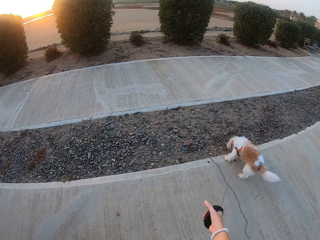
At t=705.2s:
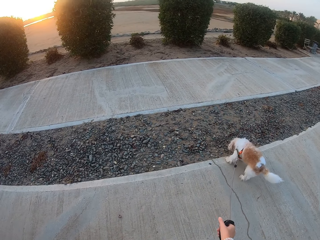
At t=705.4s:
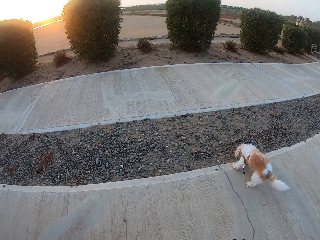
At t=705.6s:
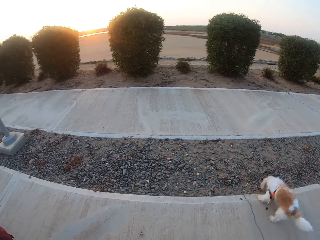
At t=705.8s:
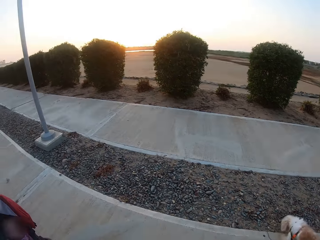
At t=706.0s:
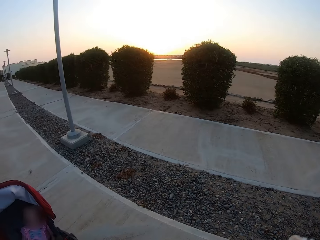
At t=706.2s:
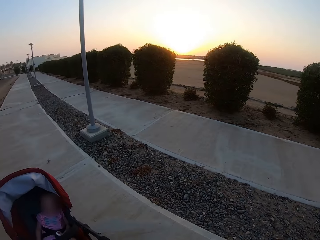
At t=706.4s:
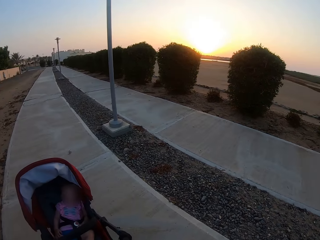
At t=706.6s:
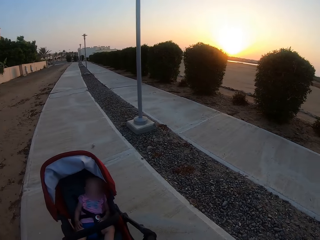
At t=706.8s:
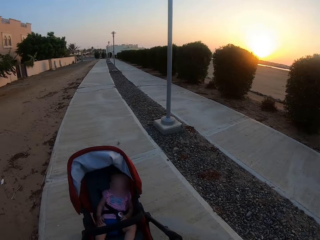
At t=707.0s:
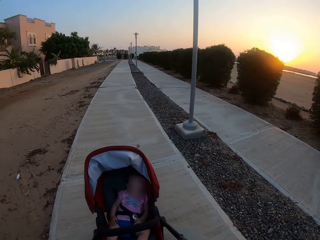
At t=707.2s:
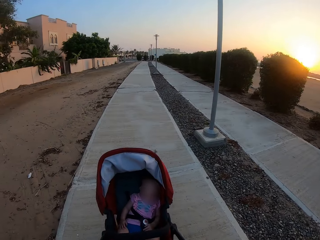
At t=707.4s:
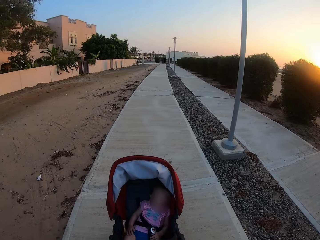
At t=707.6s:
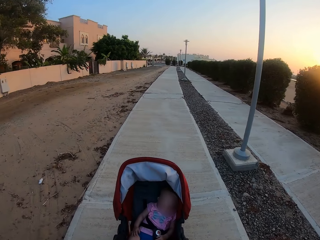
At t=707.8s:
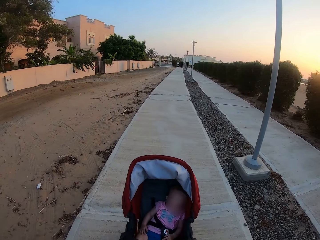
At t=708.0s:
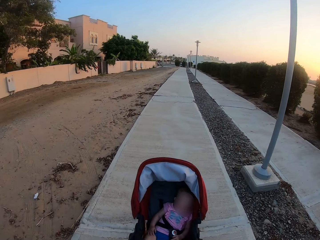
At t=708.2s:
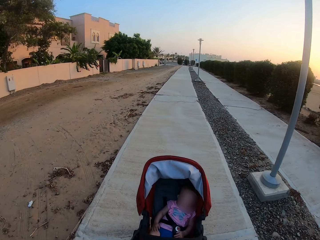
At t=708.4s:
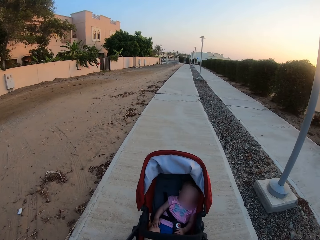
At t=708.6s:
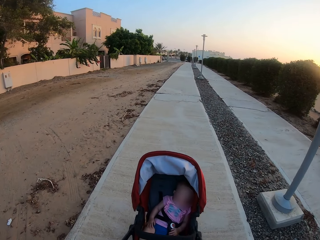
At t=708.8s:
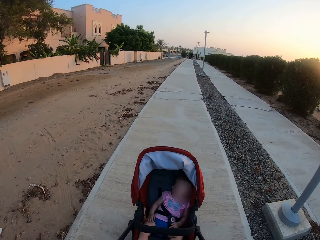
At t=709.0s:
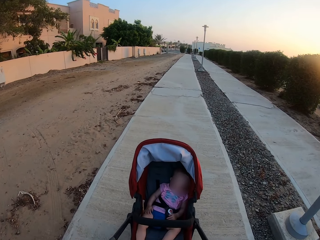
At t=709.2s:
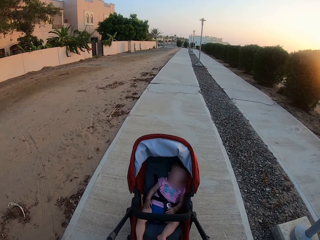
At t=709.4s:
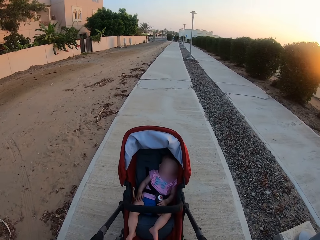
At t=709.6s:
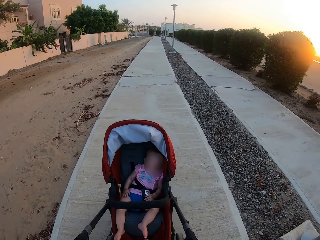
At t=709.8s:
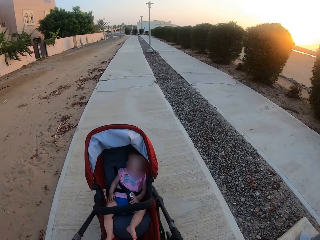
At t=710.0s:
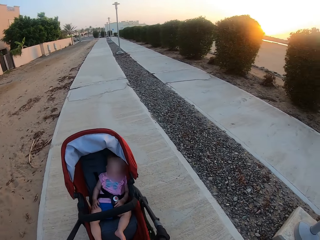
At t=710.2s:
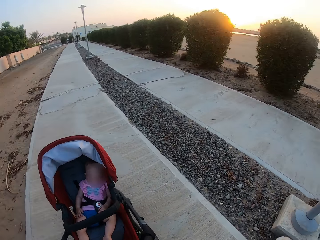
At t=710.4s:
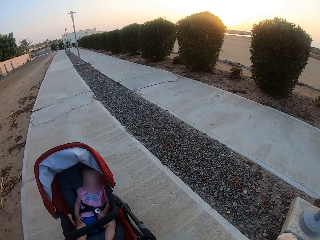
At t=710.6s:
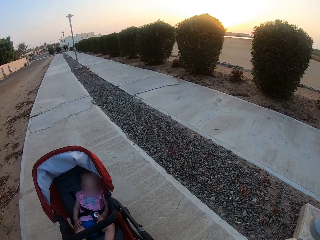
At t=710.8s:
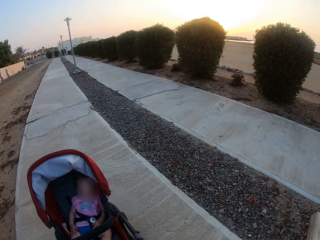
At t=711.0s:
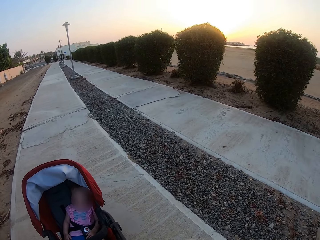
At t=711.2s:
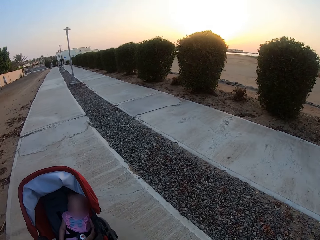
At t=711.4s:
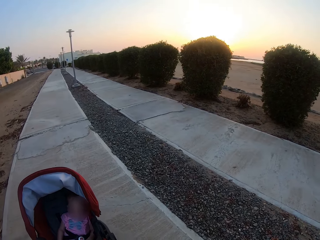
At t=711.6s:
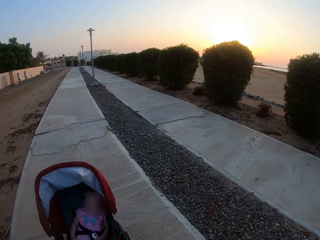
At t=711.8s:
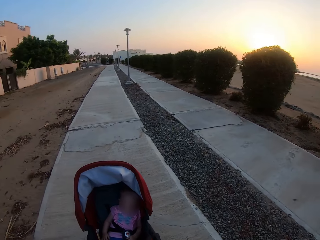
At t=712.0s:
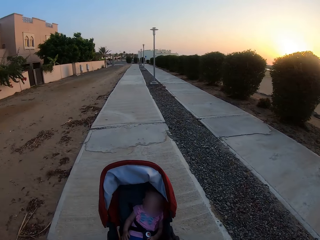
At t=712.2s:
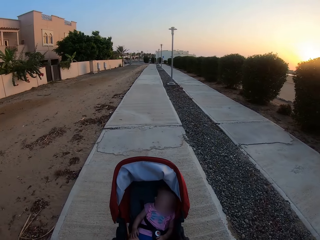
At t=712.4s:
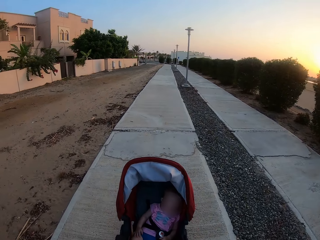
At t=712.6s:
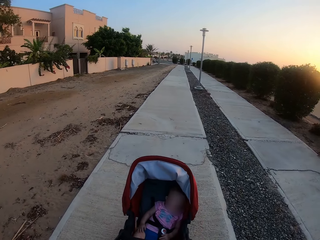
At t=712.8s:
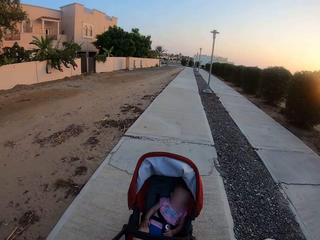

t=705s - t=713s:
The camera wearer looks at the dog. They push the stroller.

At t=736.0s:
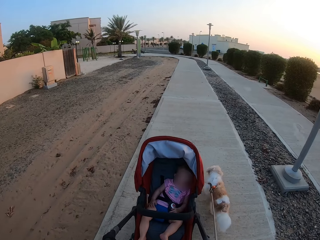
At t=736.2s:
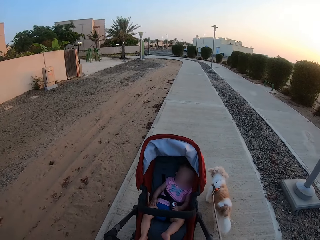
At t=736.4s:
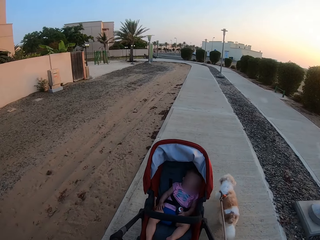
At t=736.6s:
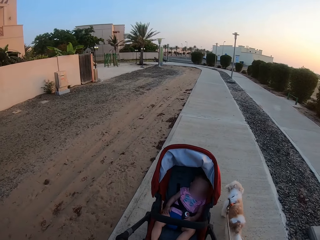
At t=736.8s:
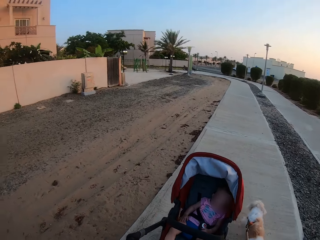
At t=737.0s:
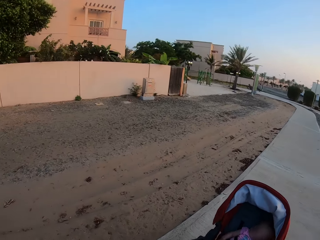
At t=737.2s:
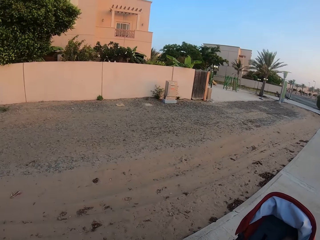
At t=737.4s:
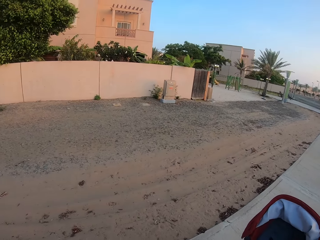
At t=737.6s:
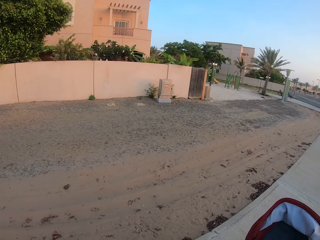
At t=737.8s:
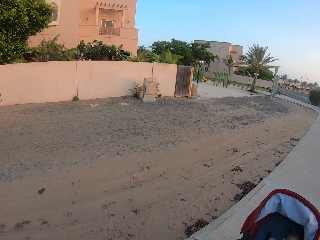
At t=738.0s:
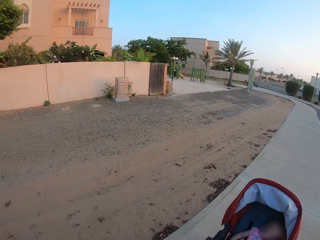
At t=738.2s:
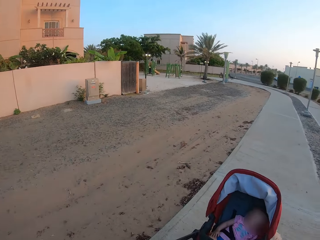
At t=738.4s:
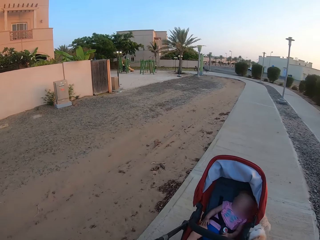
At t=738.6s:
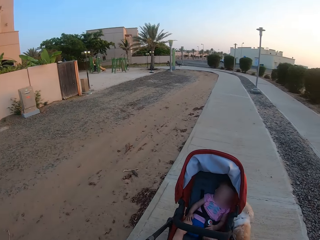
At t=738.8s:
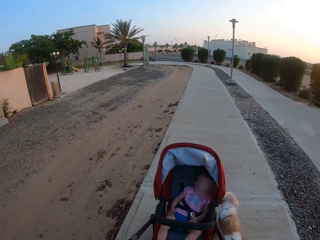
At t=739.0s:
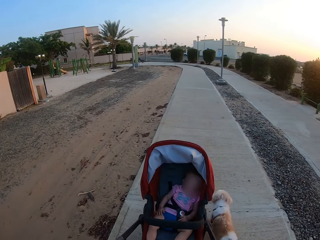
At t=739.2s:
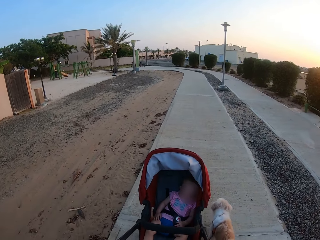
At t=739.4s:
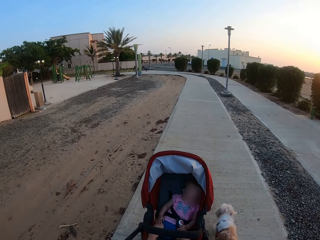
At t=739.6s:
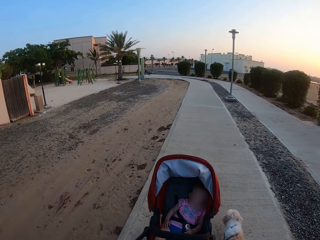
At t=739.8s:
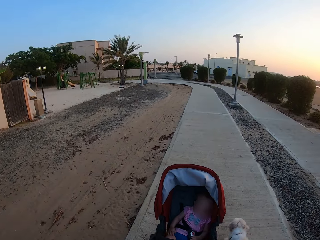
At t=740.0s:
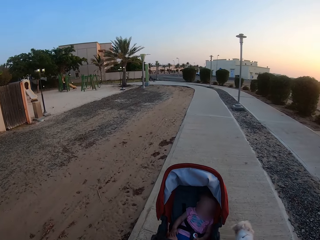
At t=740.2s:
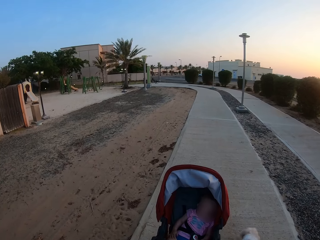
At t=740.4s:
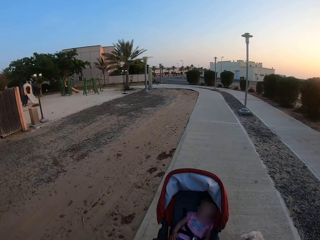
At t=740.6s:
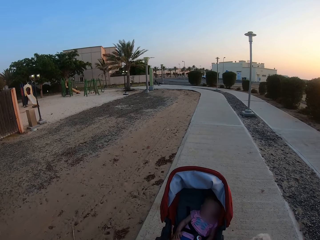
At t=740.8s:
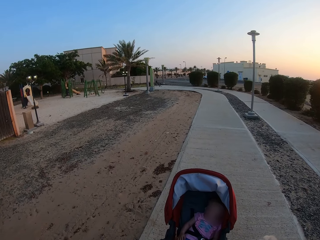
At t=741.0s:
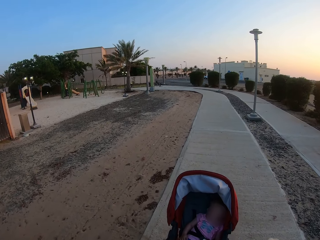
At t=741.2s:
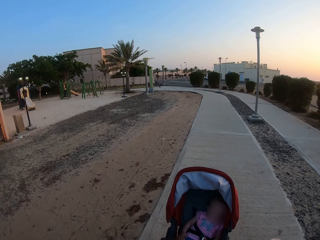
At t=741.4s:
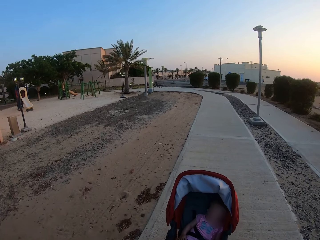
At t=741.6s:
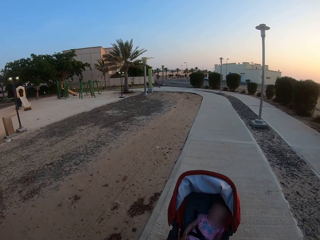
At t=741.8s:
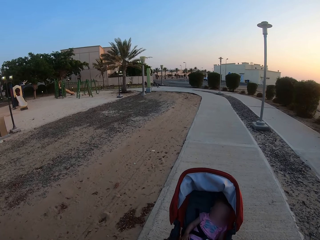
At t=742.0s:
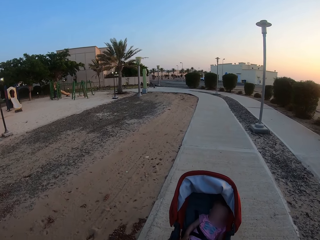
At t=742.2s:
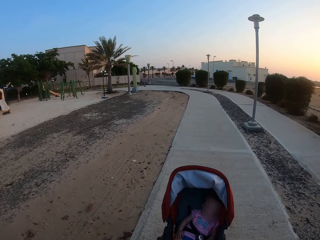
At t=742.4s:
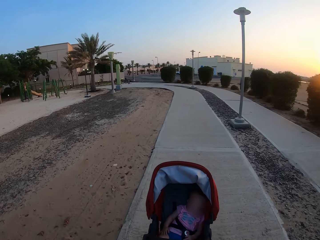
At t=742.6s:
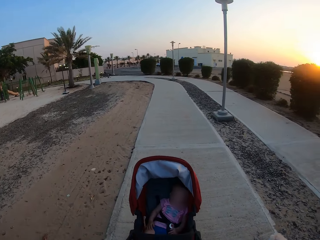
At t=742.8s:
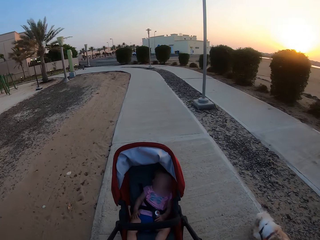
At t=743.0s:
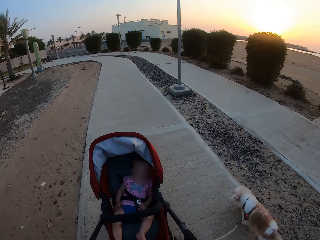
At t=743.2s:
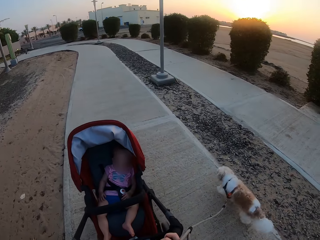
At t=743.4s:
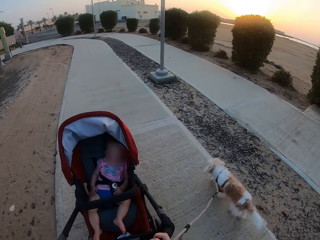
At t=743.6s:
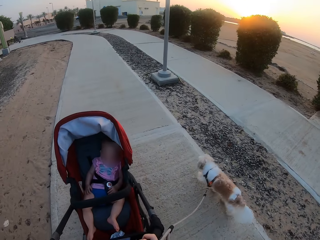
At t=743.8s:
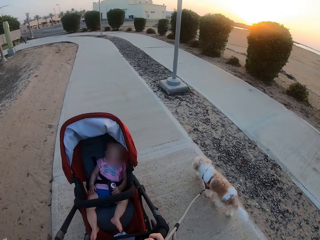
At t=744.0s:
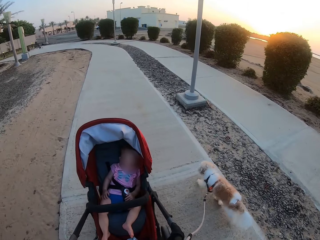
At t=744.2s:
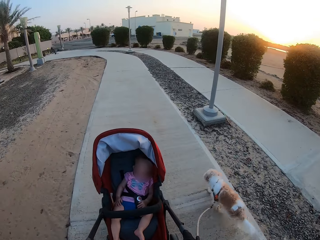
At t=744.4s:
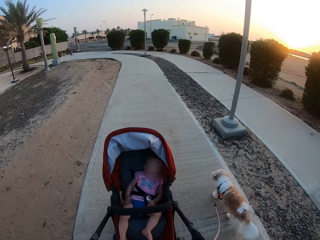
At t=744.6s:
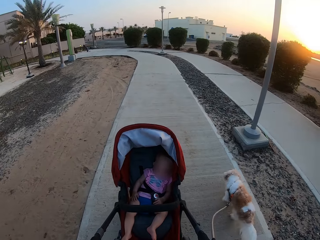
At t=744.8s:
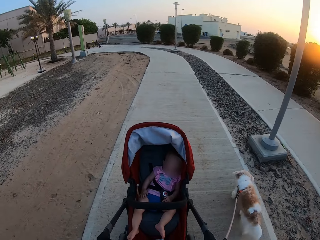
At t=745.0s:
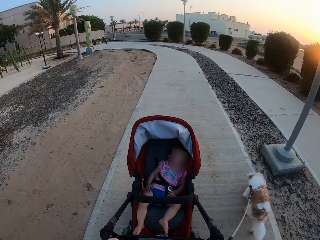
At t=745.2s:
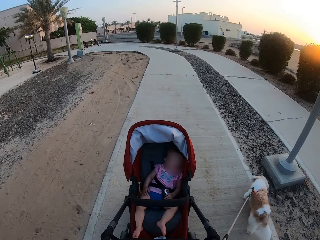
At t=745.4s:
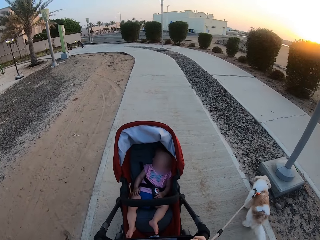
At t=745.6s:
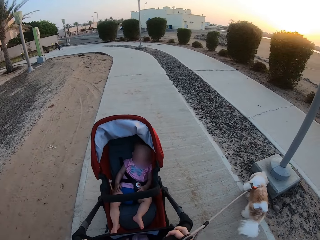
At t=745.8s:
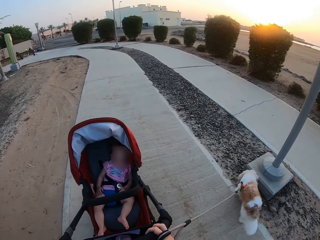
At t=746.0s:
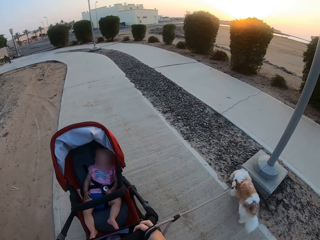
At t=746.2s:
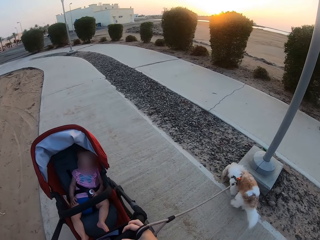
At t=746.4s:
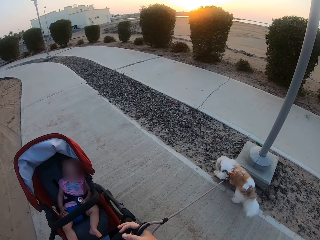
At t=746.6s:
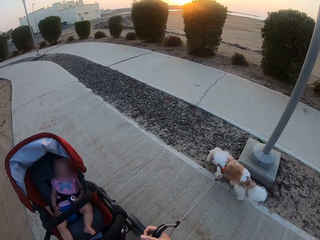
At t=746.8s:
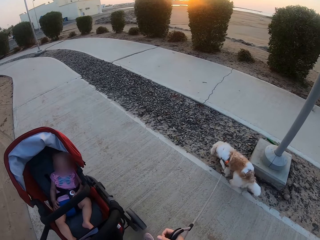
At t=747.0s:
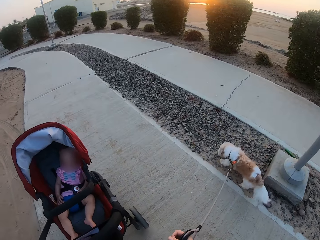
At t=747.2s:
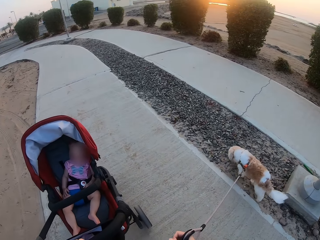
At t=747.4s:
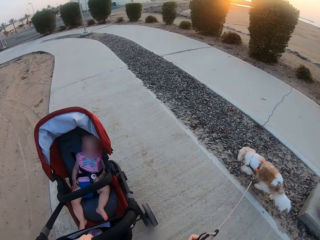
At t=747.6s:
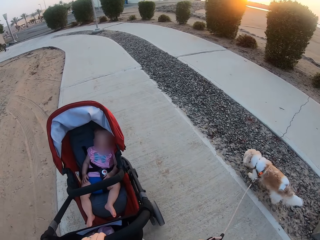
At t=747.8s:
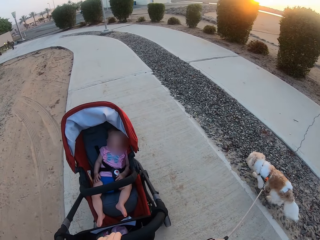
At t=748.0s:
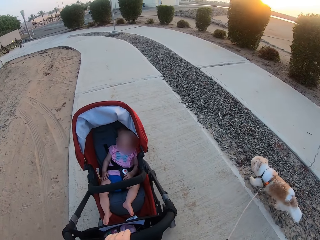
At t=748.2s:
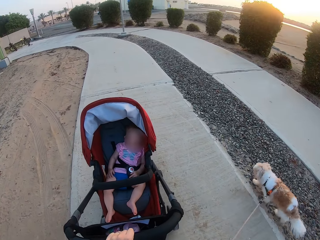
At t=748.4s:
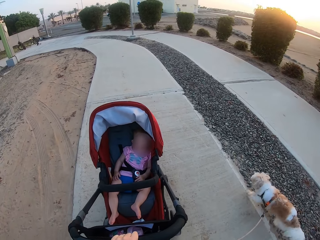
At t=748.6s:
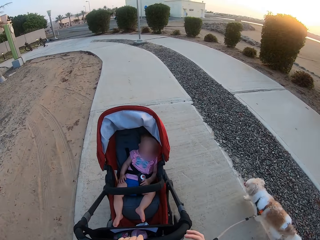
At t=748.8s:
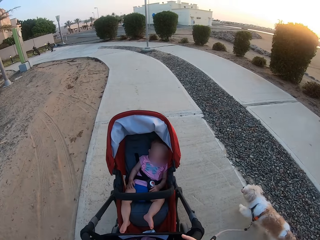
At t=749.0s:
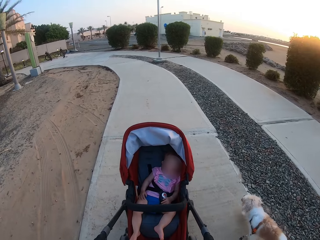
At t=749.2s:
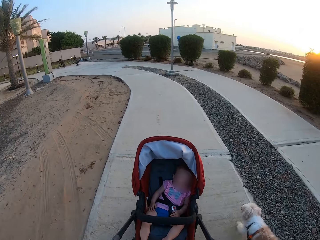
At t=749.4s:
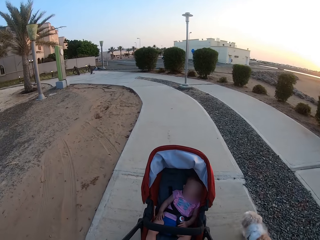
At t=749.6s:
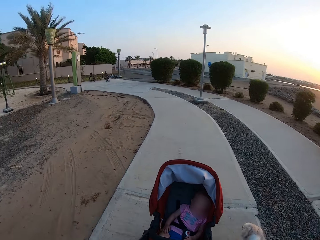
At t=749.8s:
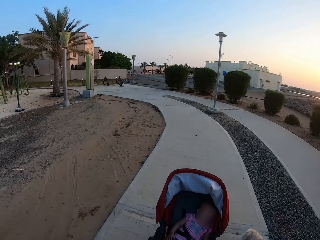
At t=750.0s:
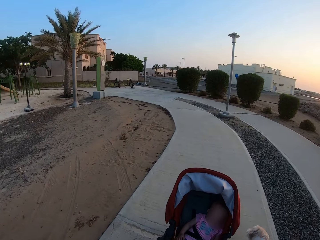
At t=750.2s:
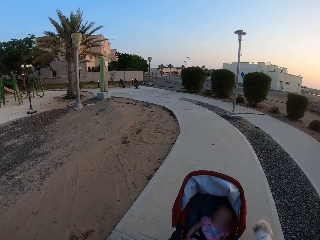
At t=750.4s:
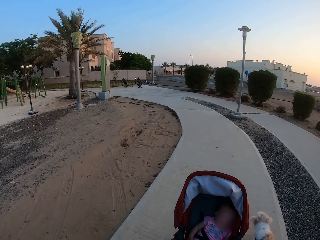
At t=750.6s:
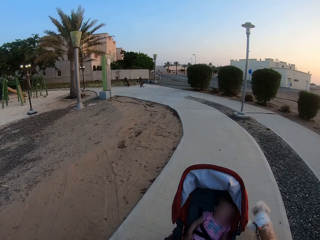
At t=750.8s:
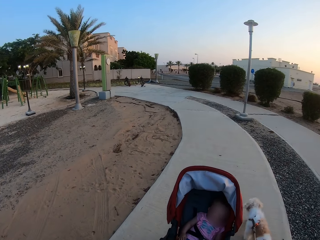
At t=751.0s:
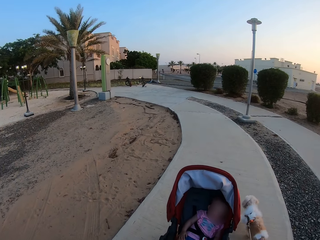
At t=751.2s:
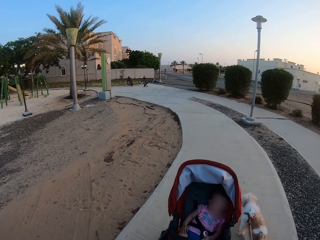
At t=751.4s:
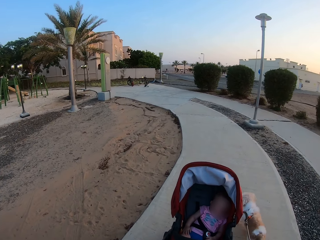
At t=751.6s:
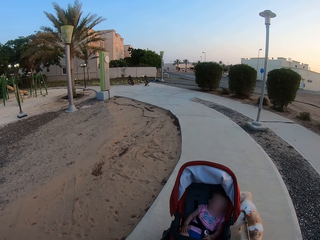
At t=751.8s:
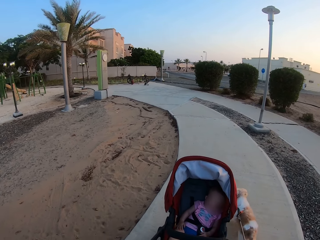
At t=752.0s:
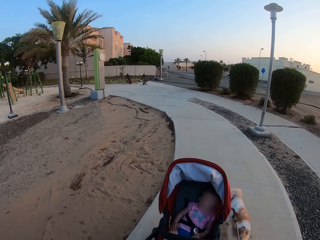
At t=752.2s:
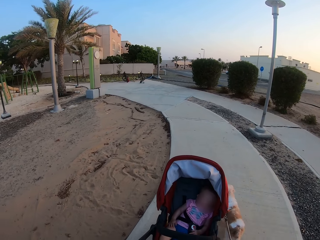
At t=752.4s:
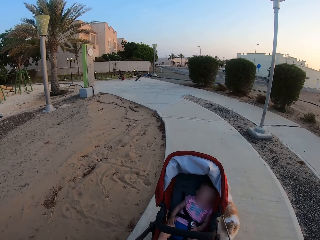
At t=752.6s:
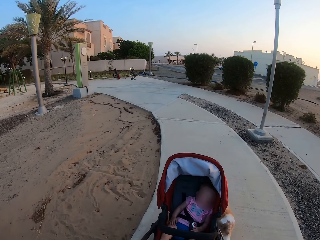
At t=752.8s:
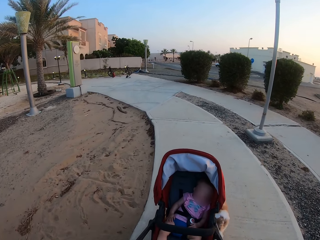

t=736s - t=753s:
The camera wearer looks at the wall. They look at the baby. They look at the dog.
